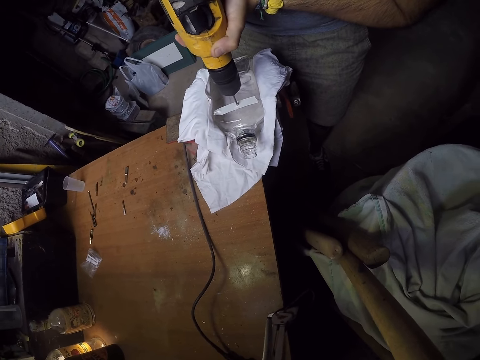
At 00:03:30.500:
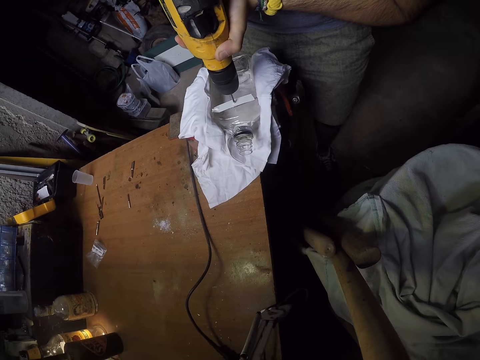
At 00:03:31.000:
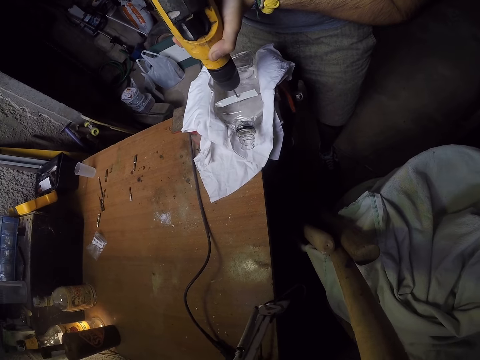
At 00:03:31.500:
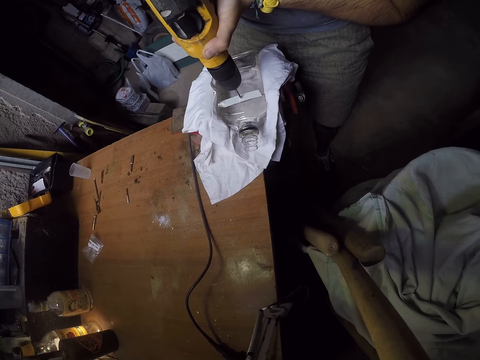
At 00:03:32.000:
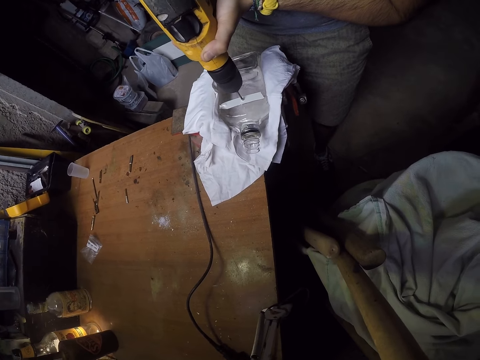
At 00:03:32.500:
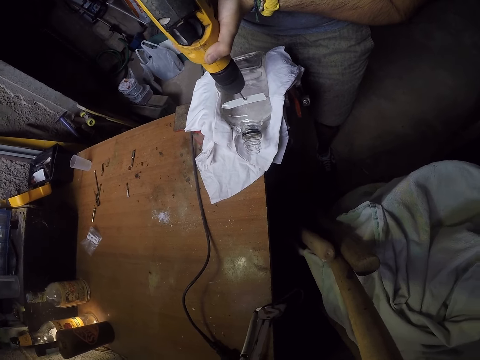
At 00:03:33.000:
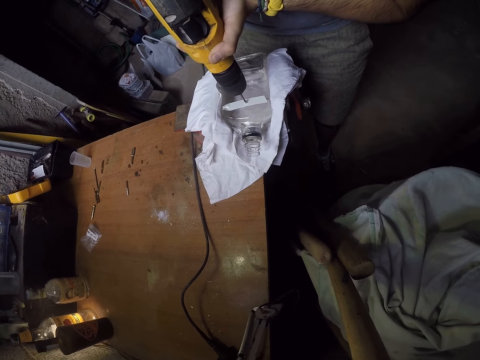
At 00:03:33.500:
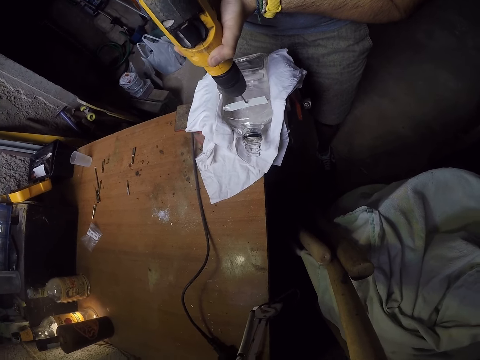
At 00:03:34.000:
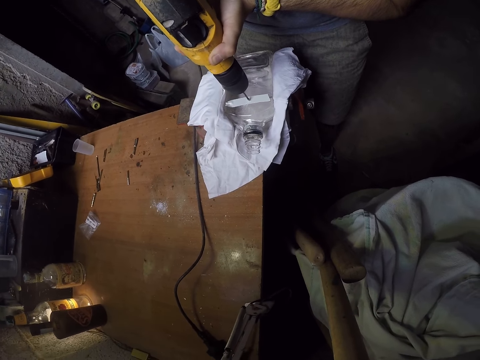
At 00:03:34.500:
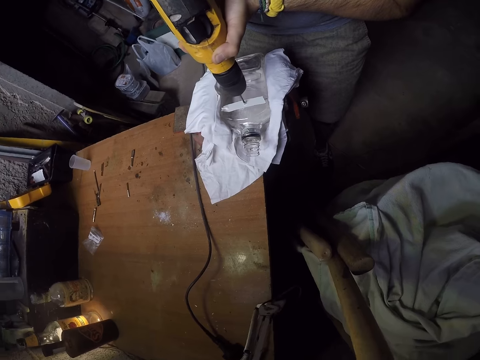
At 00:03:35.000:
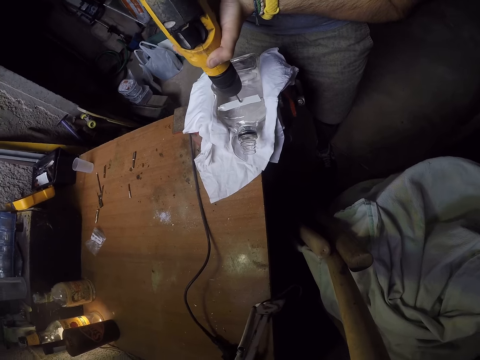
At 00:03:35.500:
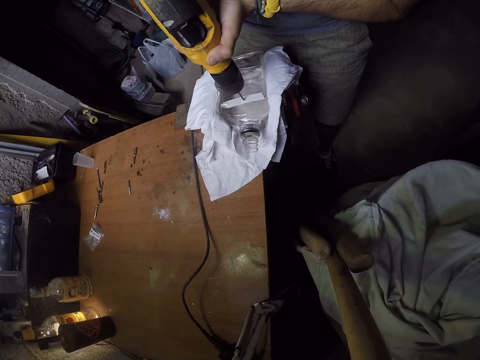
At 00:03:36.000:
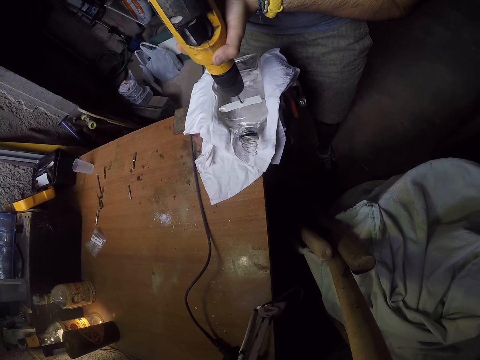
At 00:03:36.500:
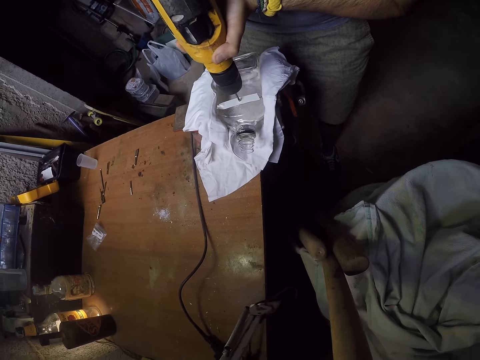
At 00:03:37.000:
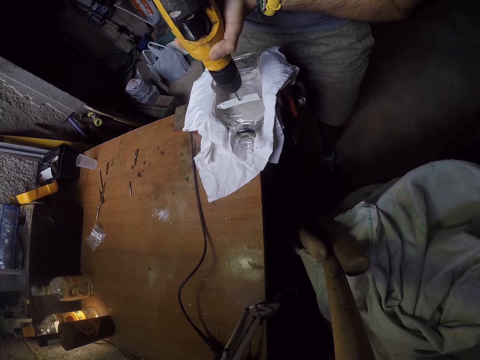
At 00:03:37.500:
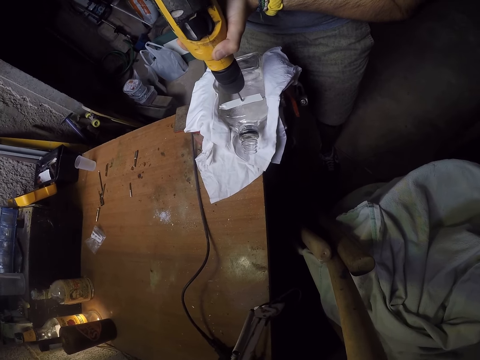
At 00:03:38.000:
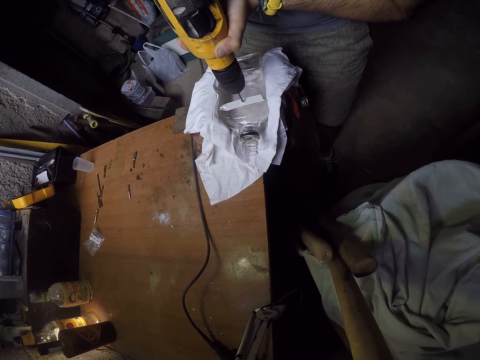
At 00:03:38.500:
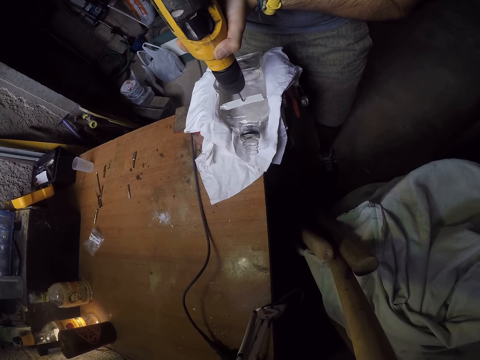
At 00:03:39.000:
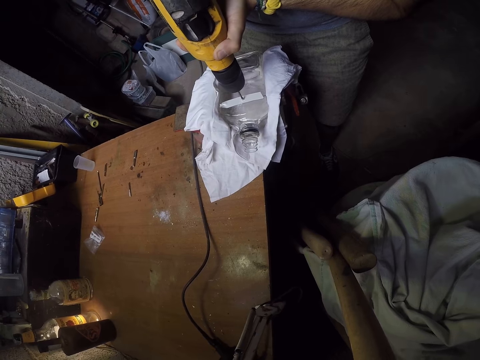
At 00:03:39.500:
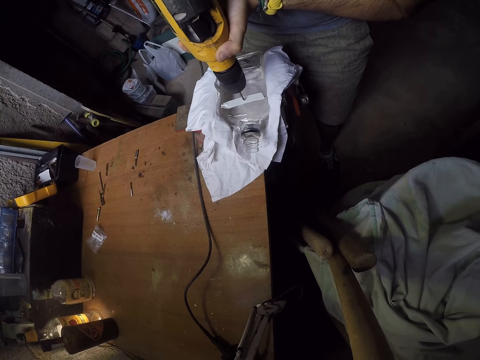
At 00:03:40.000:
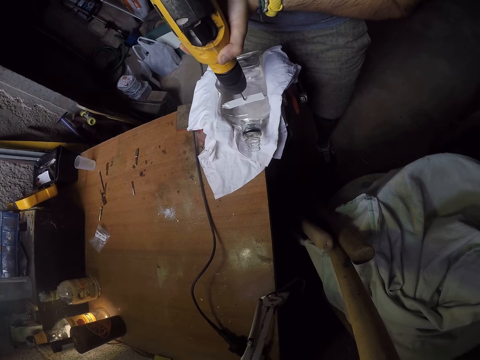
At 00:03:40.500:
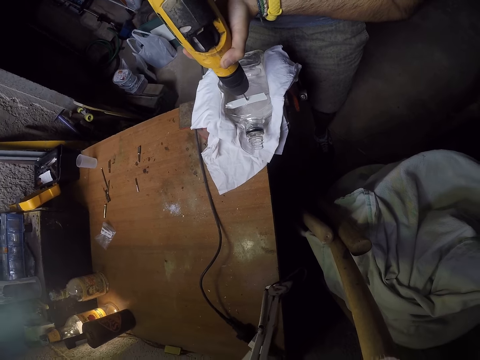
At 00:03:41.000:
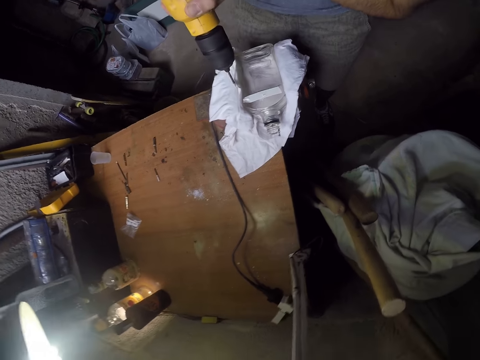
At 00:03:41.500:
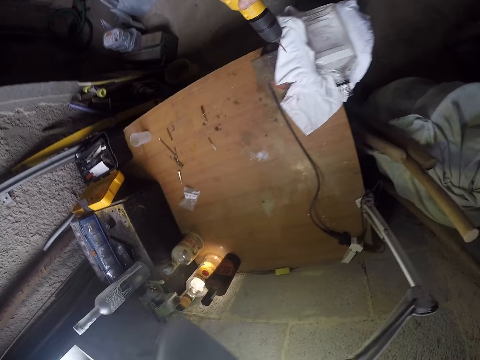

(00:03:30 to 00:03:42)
The camera wearer adjusts a drill with both hands on the table.

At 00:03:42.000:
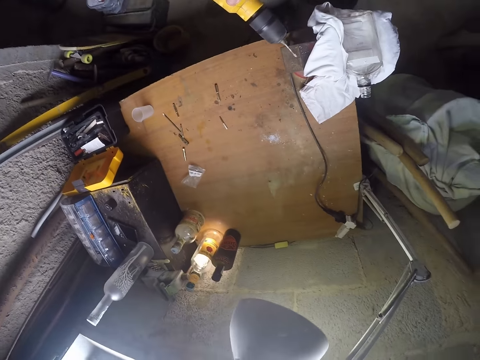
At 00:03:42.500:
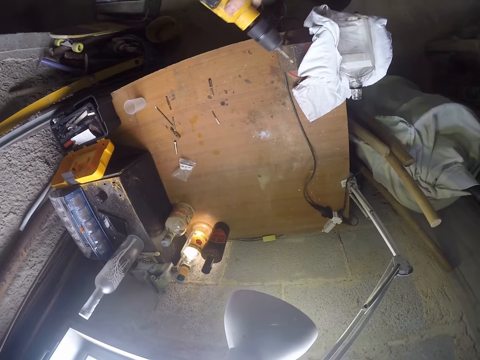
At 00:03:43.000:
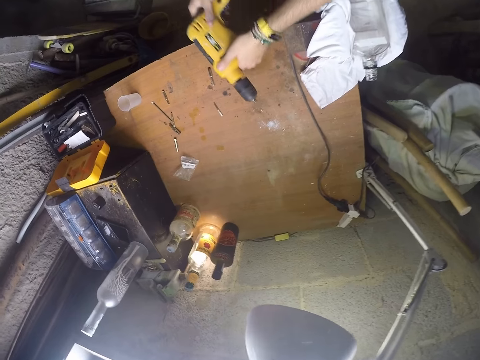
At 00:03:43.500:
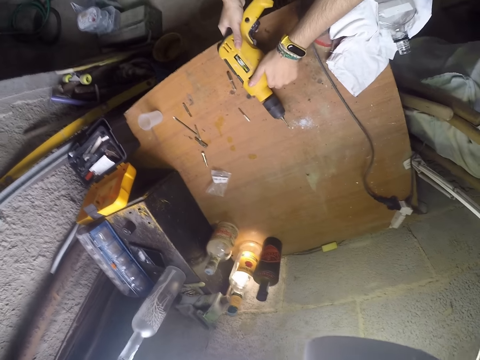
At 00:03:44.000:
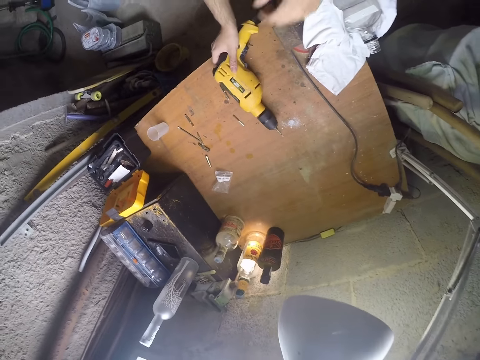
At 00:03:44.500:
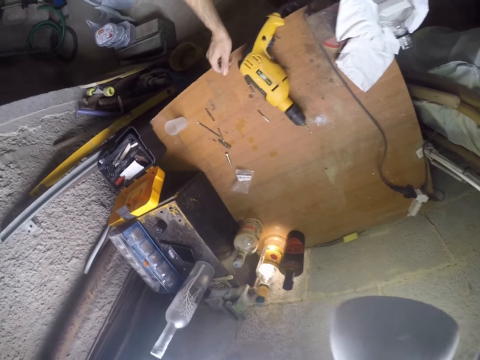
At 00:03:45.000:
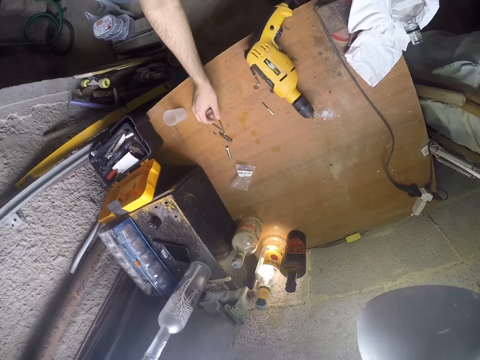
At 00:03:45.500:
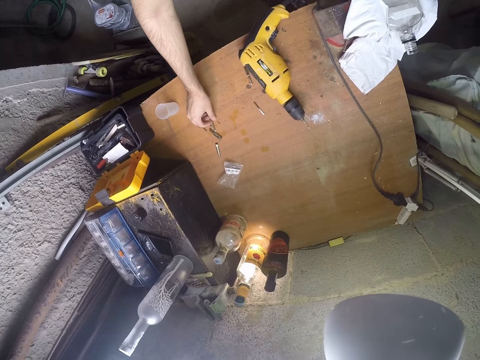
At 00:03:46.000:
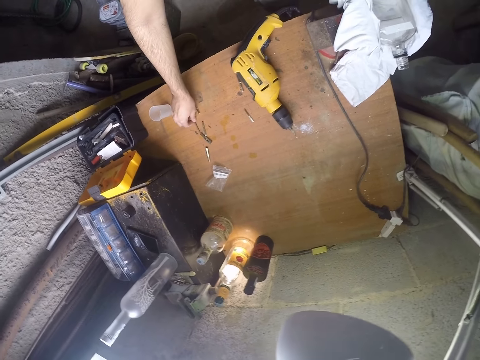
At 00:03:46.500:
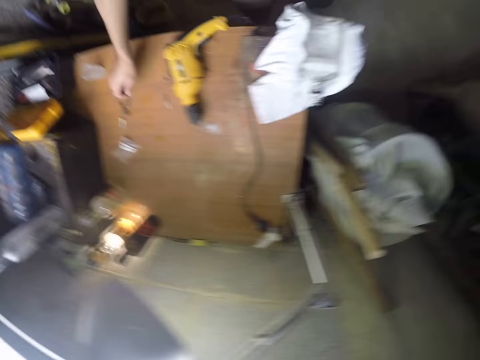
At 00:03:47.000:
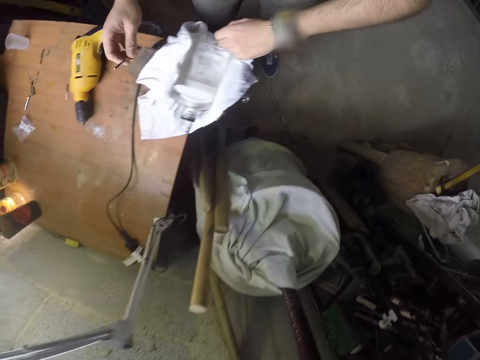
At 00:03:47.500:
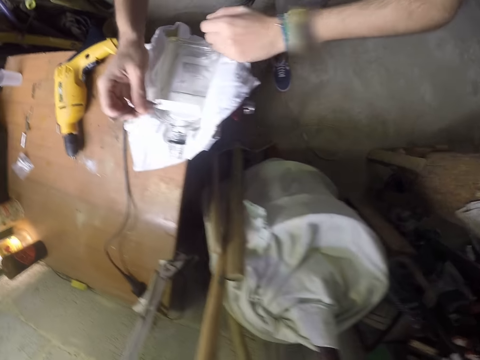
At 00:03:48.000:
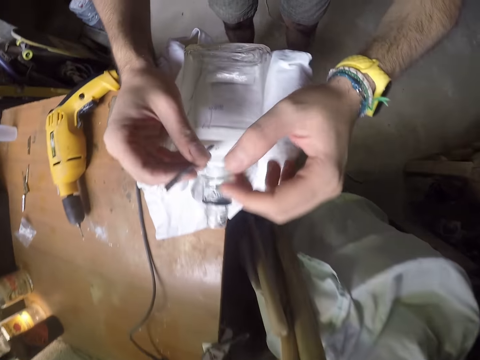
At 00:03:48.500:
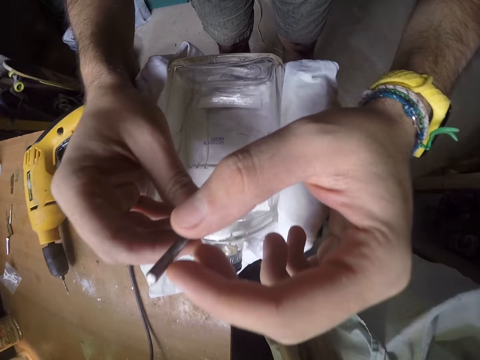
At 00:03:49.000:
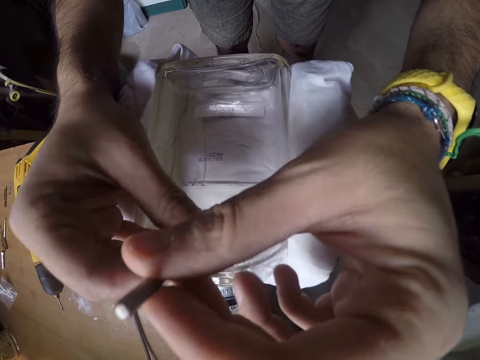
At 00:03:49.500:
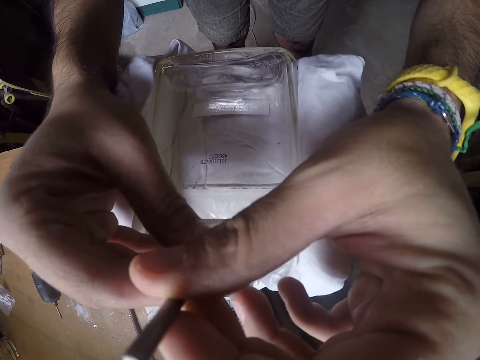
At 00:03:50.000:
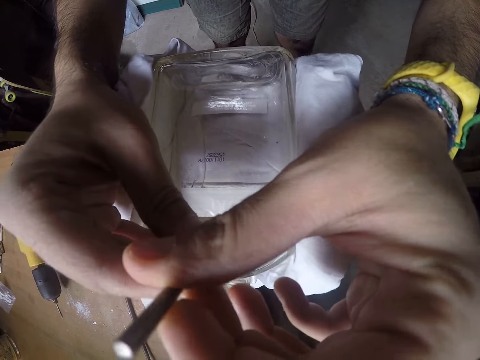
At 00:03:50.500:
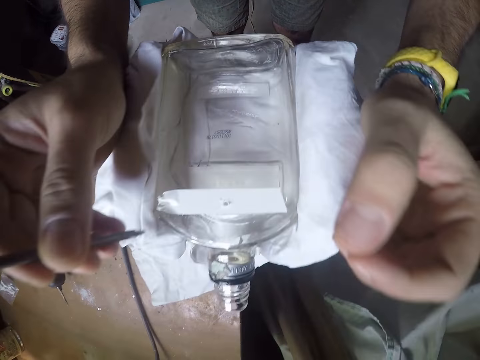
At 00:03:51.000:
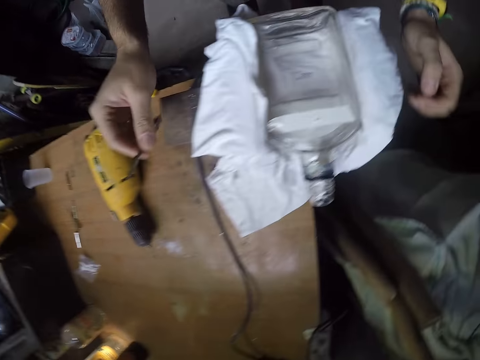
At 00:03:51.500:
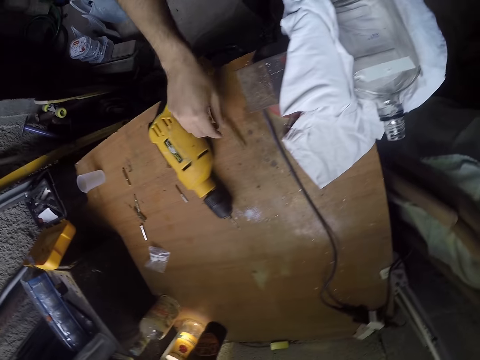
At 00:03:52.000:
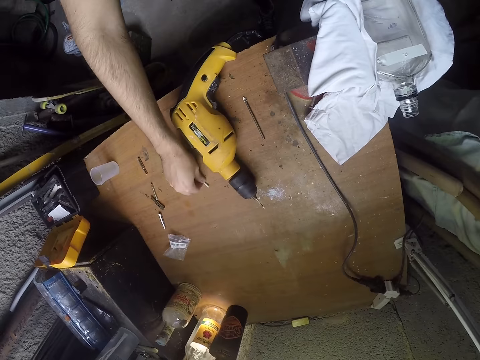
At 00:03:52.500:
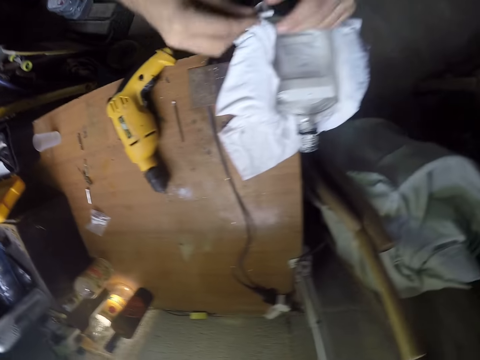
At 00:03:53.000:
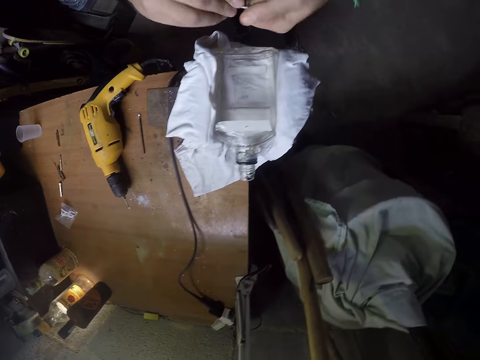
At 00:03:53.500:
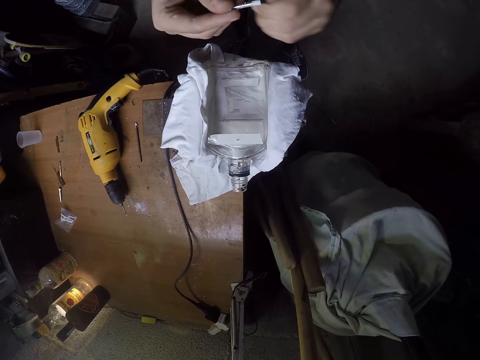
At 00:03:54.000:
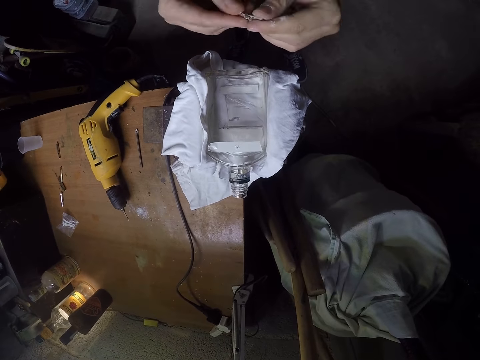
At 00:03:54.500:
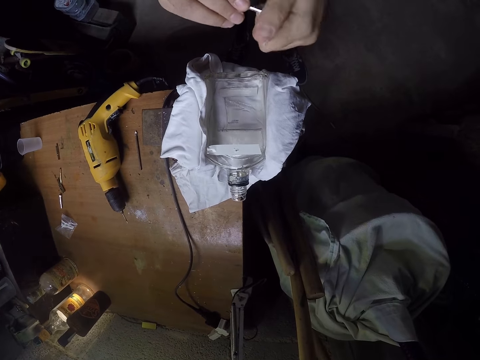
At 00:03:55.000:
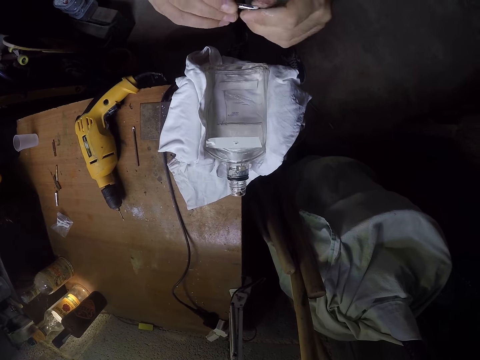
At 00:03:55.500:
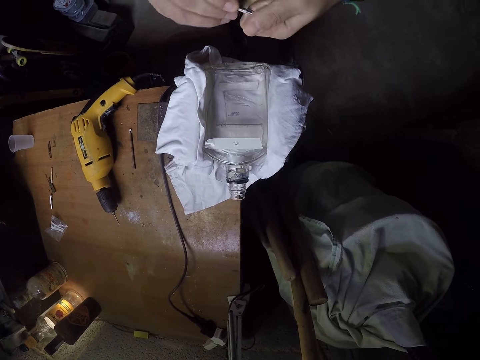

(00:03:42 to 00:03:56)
The camera wearer holds the drill with both hands. He drops the power drill on the workbench with both hands. He picks a drill bit or nail from the workbench with his right hand. He marks the point on the glass bottle with the drill bit in both hands. He holds the nail with both hands. He drops the drill bit on the workbench with his right hand. He picks the drill bit from the workbench with his right hand. He cleans the drill bit with his left hand. He holds the nail with both hands.
